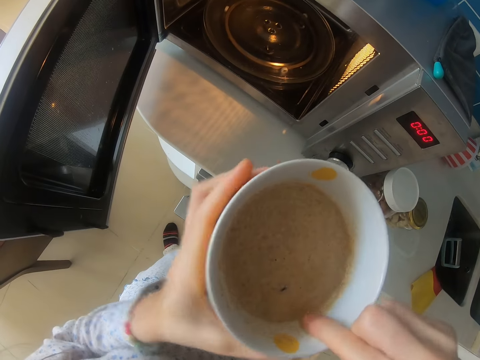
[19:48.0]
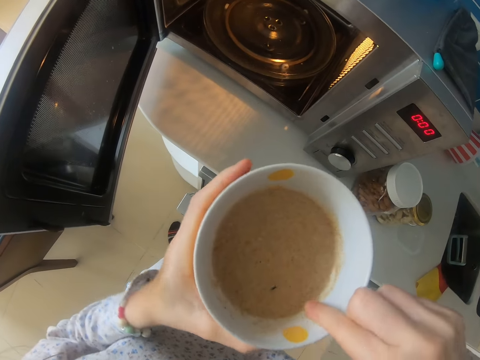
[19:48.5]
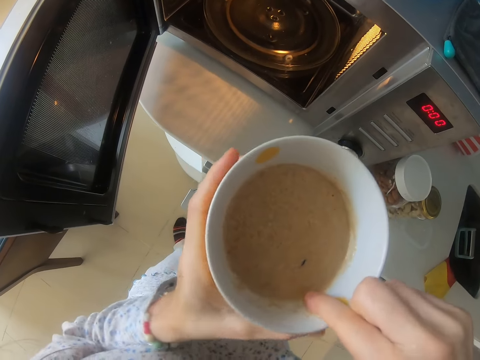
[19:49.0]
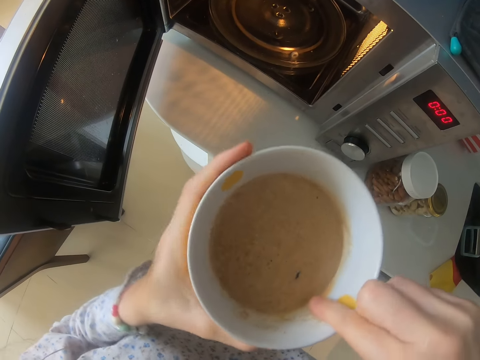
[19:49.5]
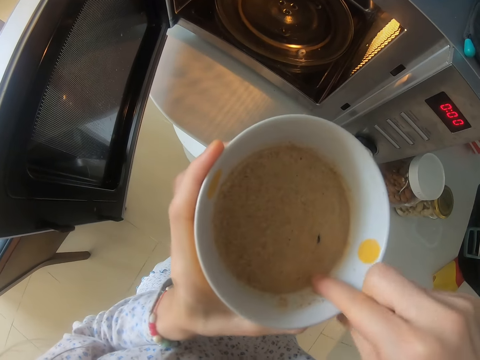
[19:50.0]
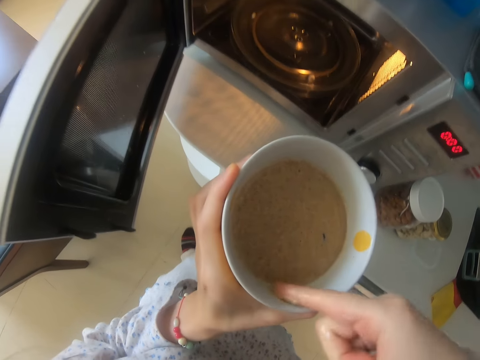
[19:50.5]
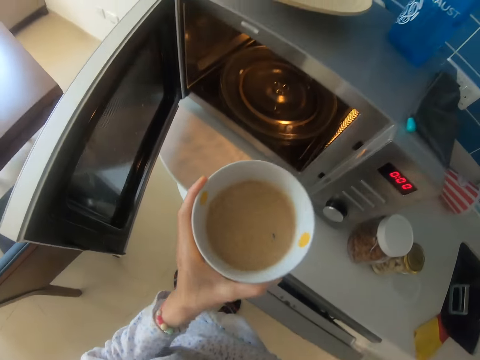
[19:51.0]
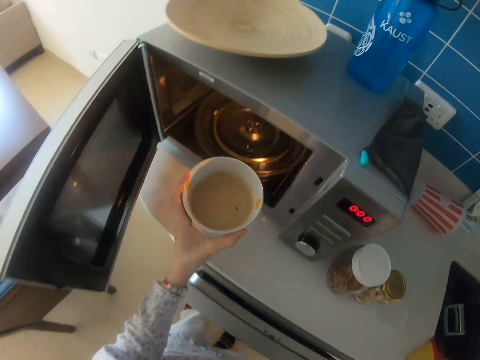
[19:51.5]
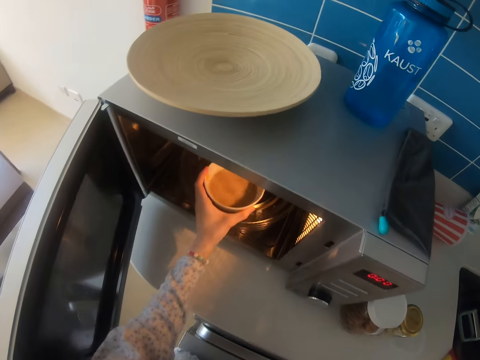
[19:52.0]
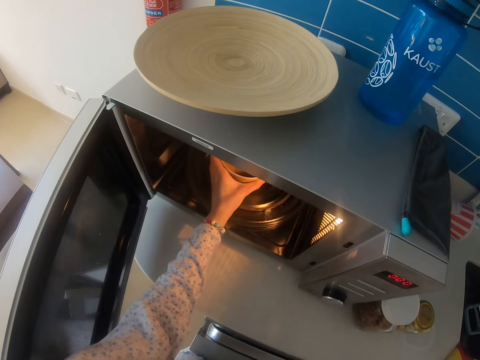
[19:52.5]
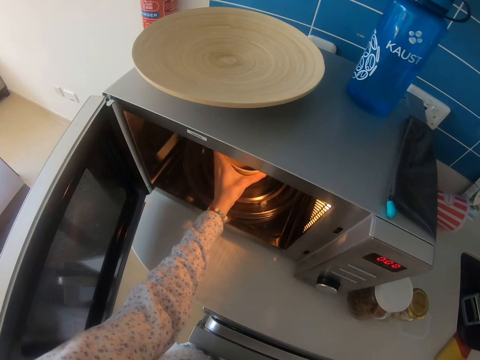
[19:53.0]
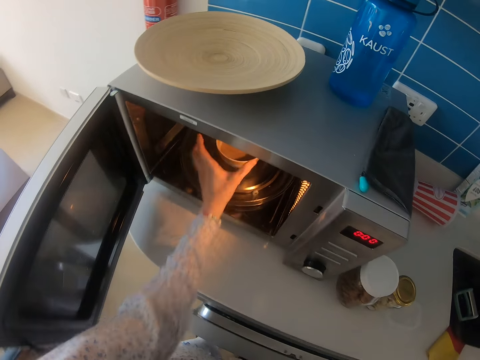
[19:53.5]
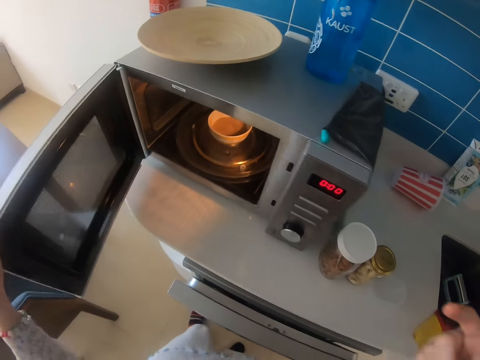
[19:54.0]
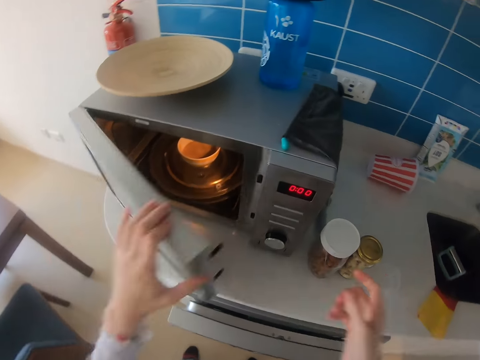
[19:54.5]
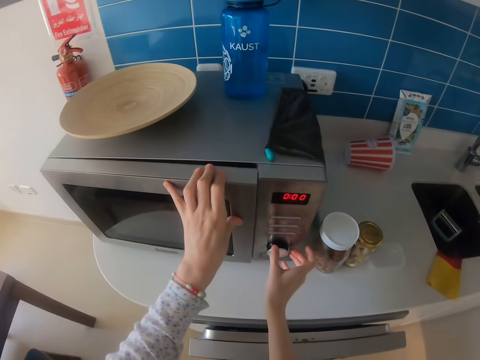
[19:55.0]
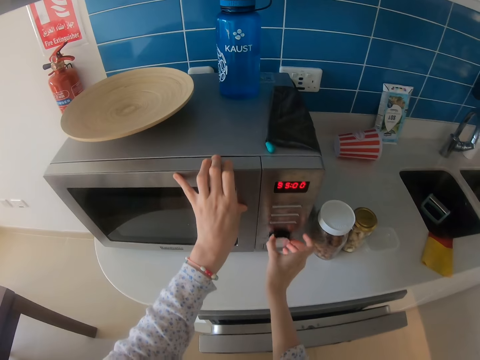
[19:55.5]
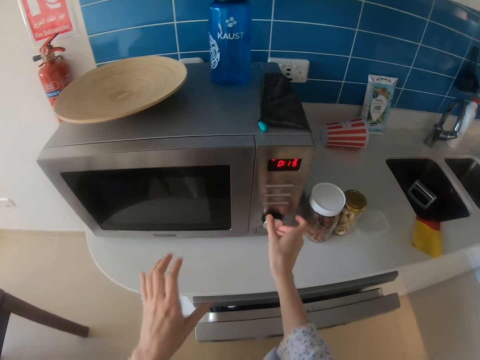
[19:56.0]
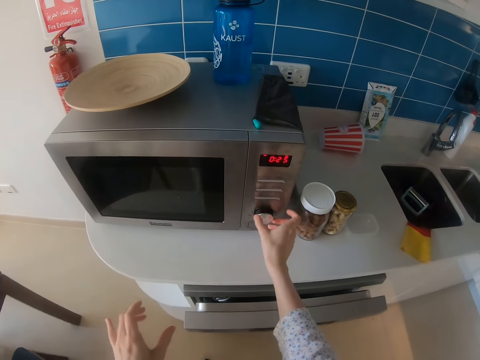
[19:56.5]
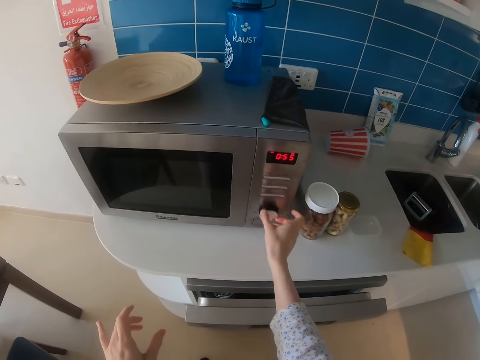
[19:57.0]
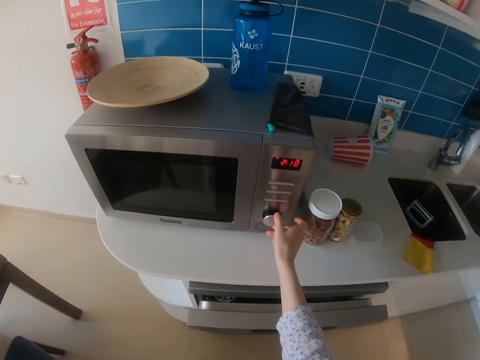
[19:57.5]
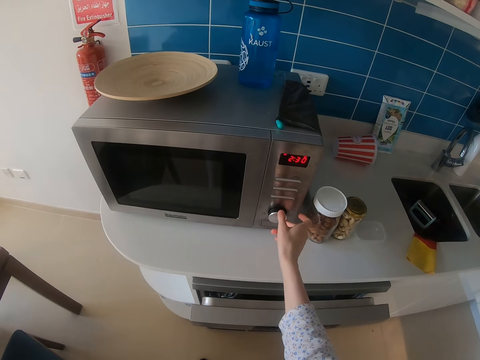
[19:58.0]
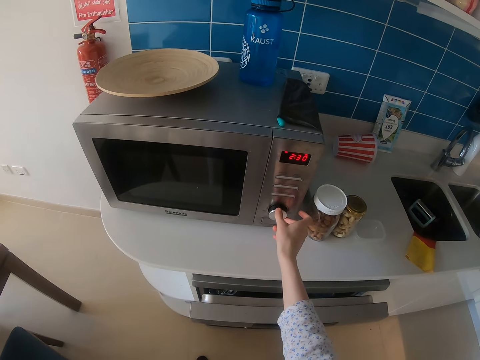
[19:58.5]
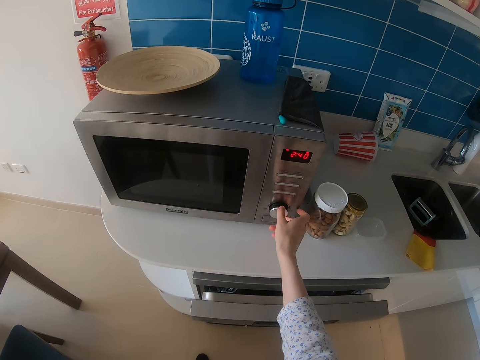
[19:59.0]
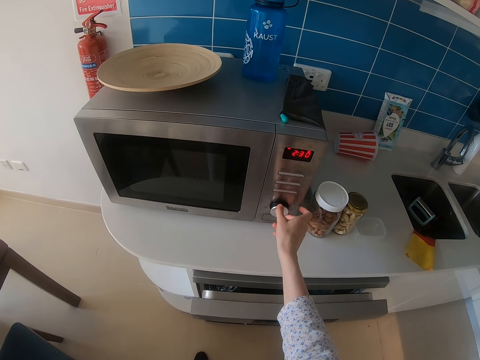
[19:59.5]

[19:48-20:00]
The camera wearer licks the finger. They put the bowl in the microwave. They close the microwave. They turn on the microwave.

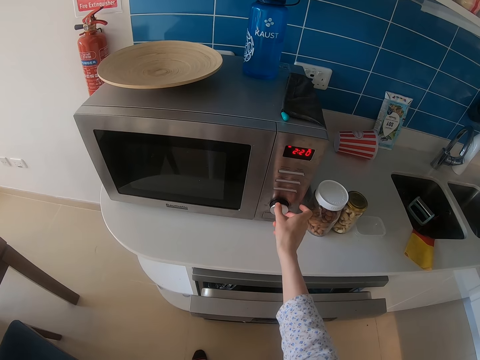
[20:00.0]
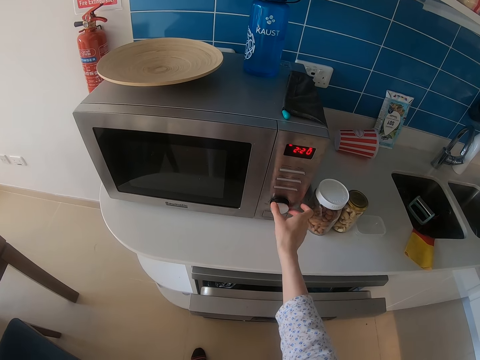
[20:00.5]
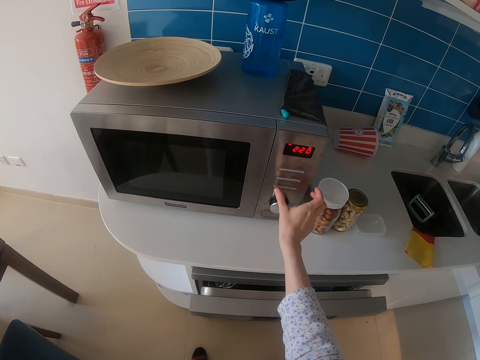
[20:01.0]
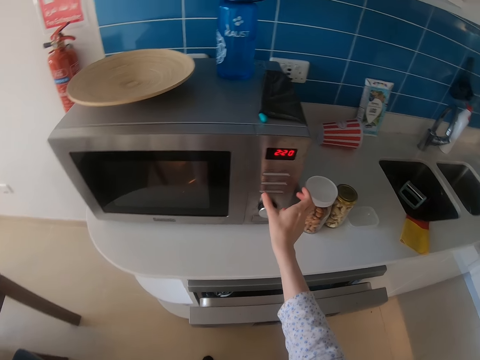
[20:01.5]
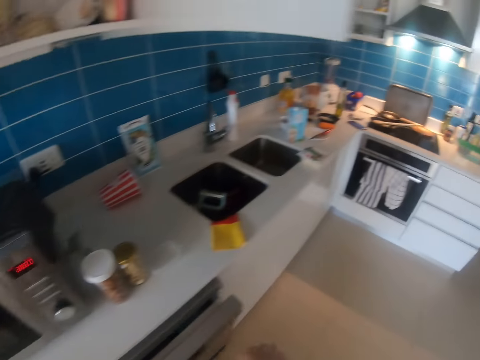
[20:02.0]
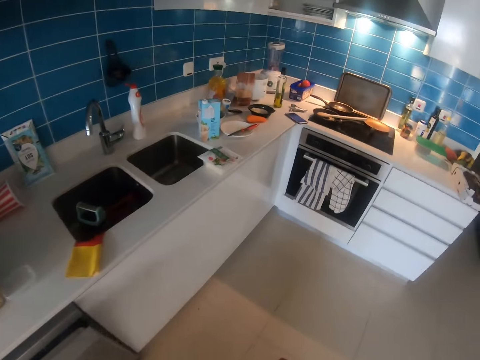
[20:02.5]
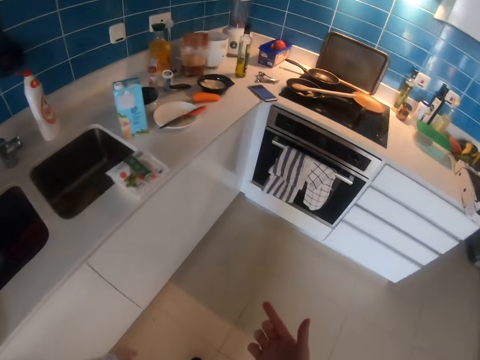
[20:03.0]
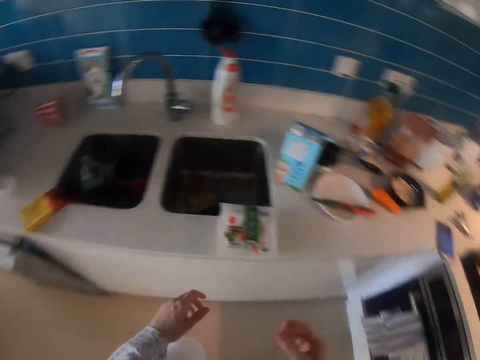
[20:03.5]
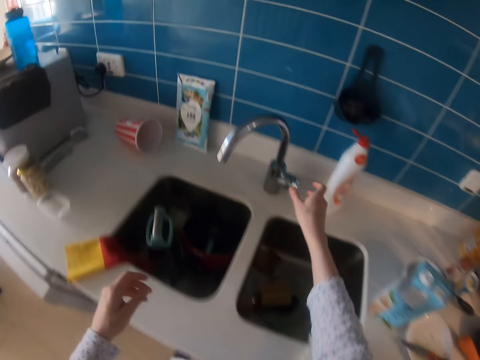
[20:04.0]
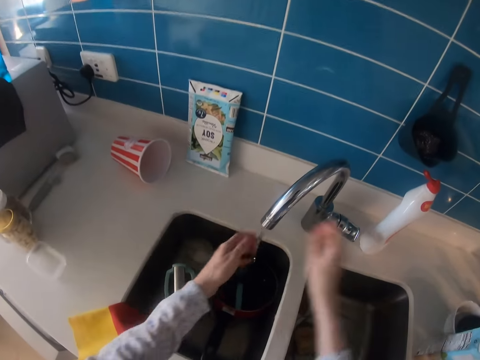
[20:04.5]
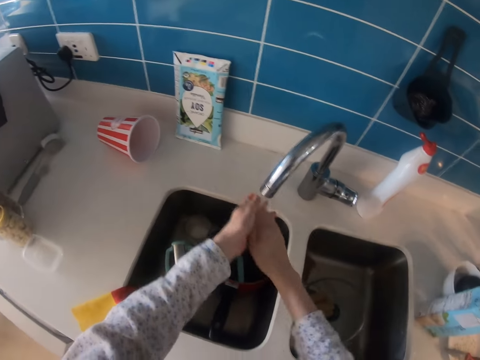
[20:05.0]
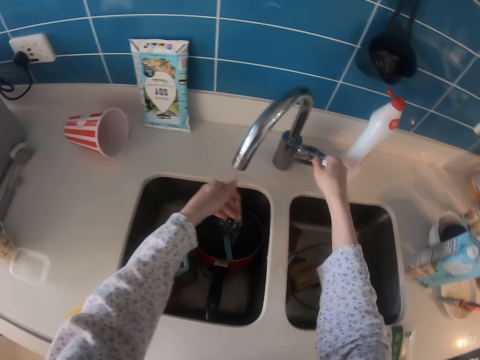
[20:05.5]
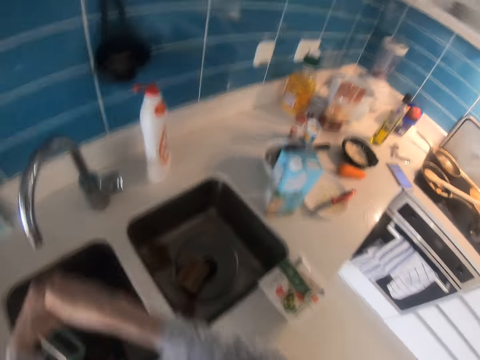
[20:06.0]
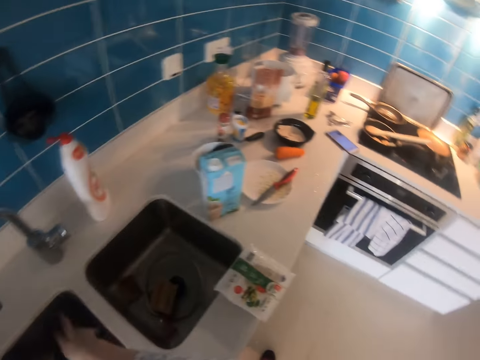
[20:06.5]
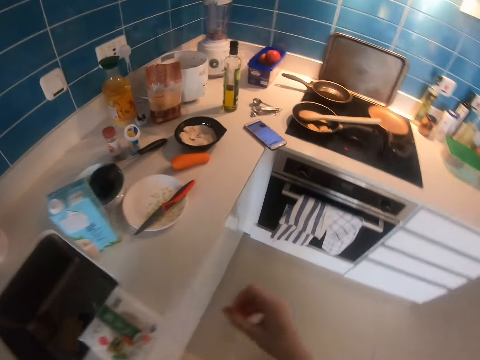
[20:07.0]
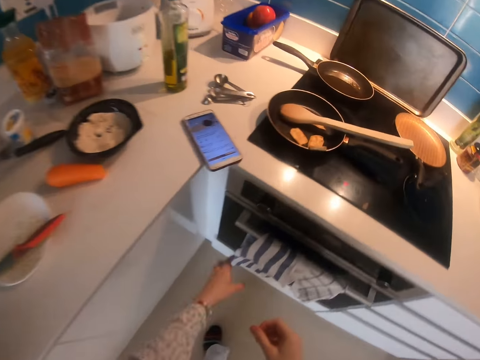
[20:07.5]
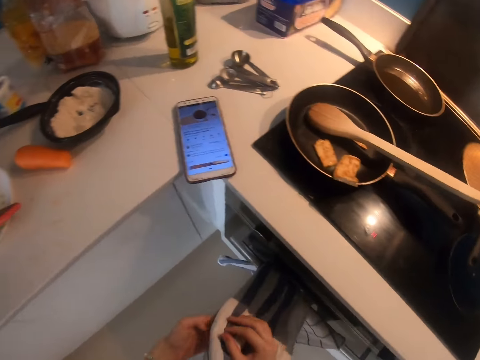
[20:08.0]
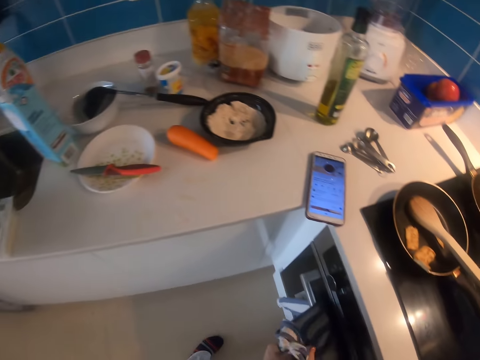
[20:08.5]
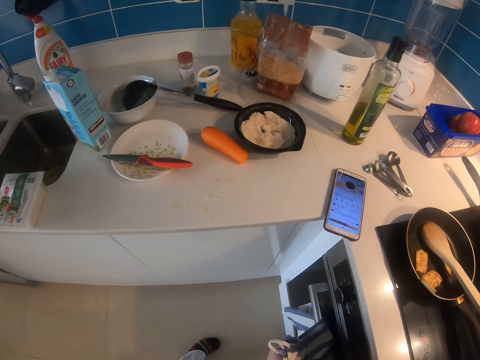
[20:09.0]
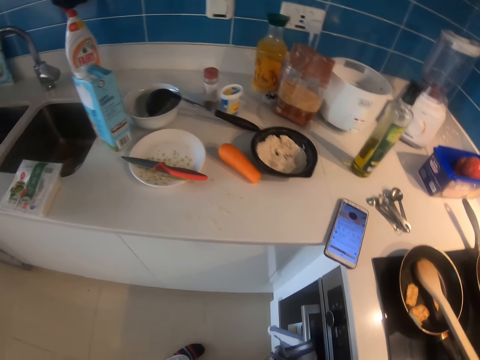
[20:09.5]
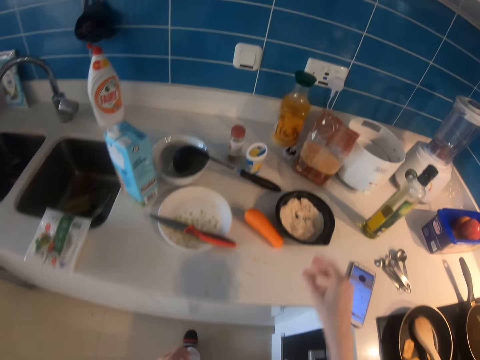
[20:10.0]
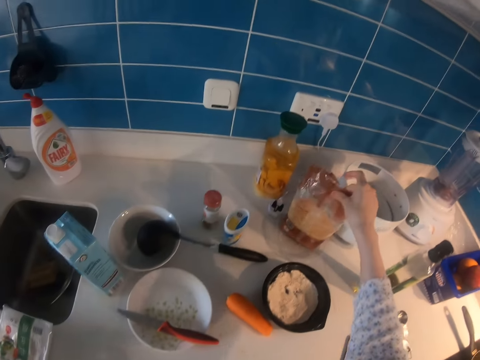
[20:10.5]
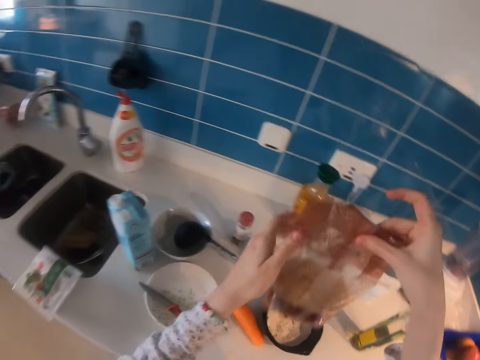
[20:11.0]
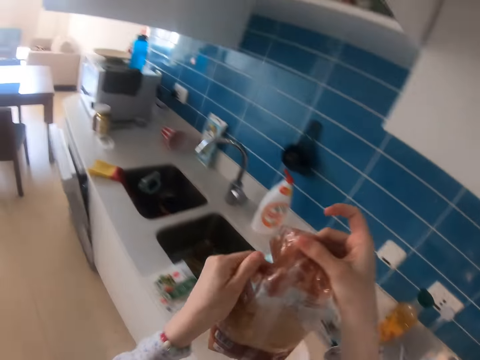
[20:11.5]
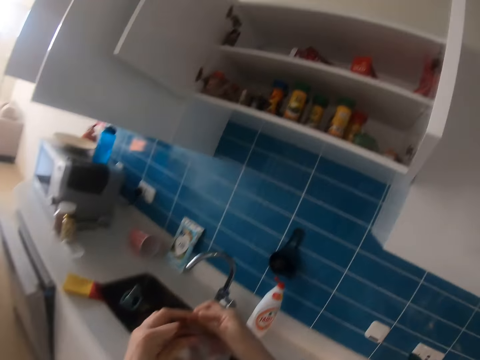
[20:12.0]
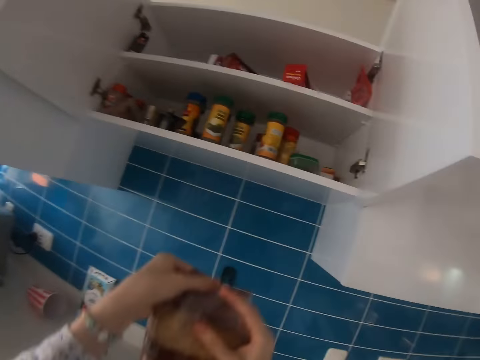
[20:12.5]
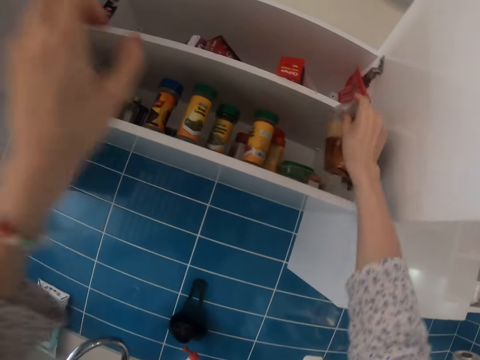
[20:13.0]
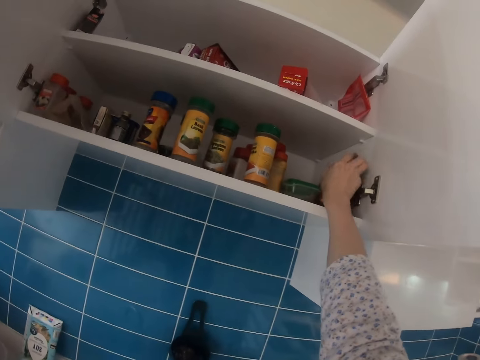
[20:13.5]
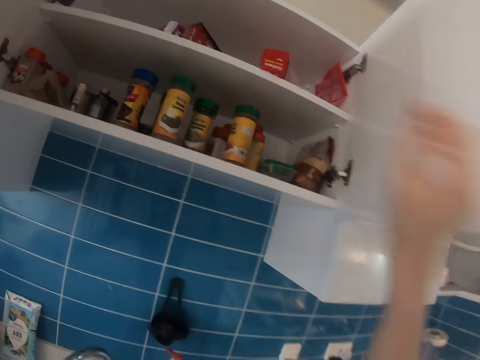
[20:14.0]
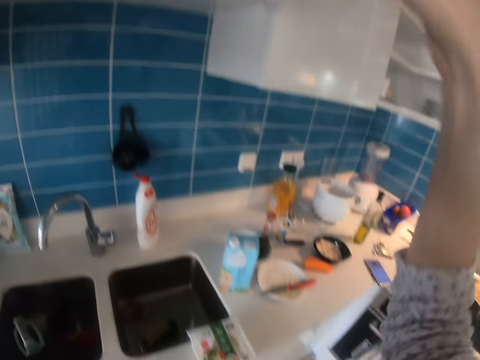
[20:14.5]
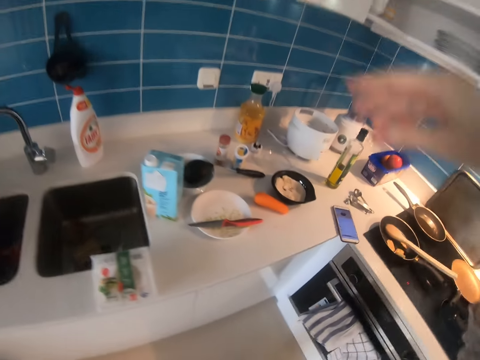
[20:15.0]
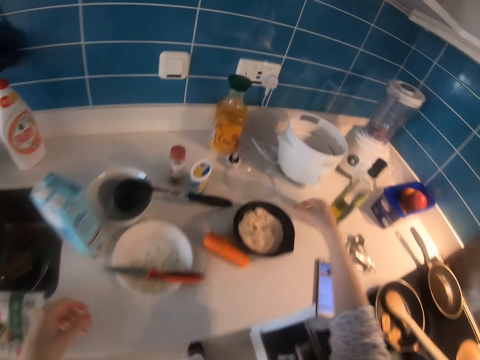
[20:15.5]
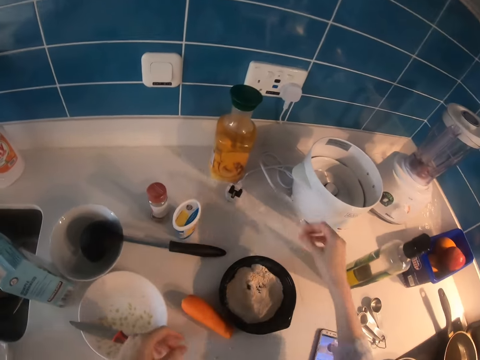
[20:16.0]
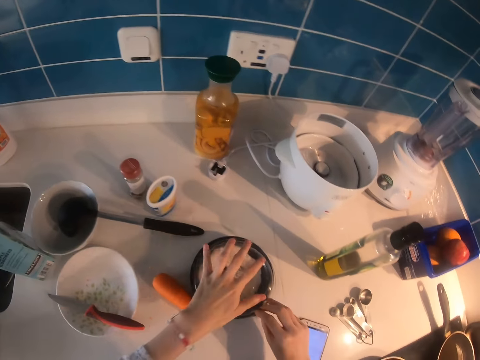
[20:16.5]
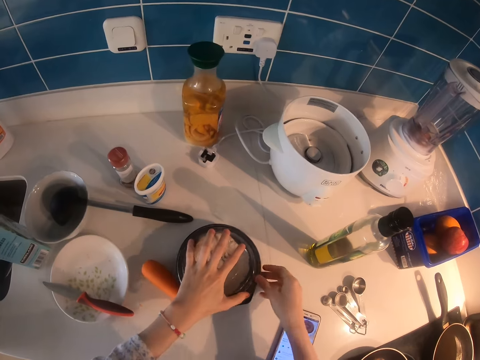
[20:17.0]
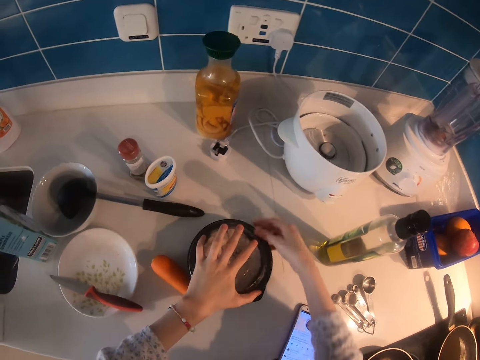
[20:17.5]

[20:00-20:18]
The camera wearer steps forward. They open the tap, clean the hands, close the tap and shake the hands. They step forward. They wipe the hands. They pick the packet. They move something. They step forward. They put the packet on the shelf in the cabinet. They close the cabinet doors. They pick the lid. They put the lid on the dish.
